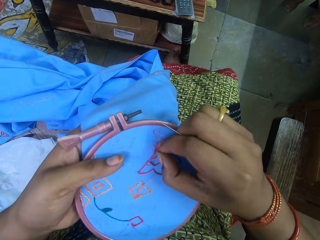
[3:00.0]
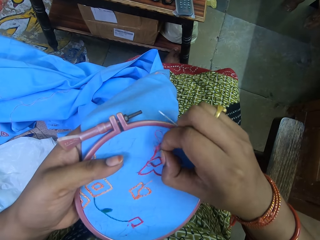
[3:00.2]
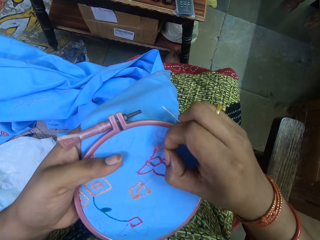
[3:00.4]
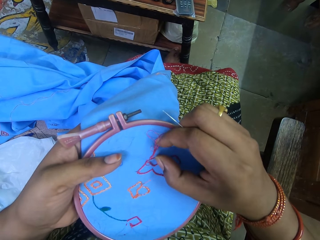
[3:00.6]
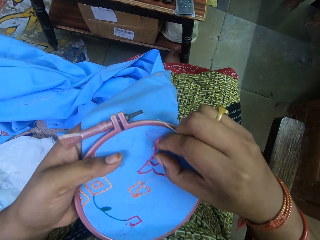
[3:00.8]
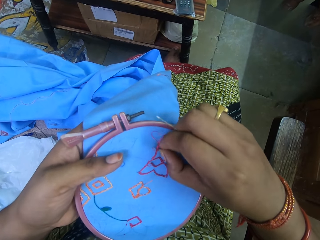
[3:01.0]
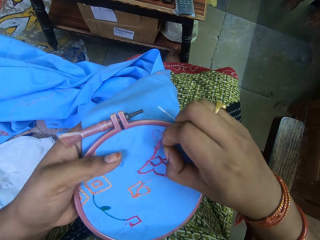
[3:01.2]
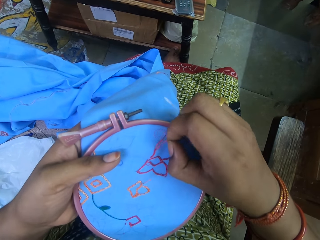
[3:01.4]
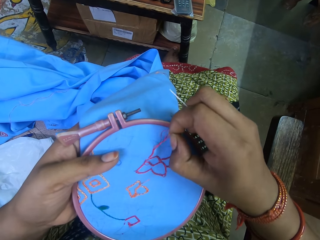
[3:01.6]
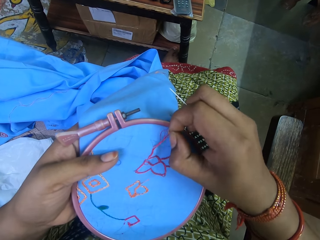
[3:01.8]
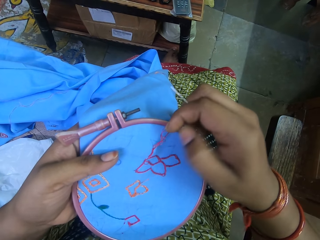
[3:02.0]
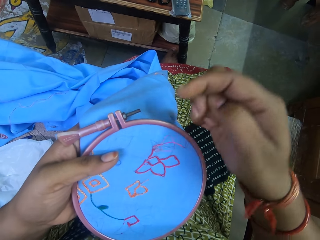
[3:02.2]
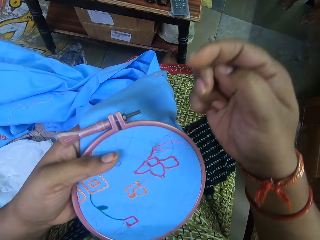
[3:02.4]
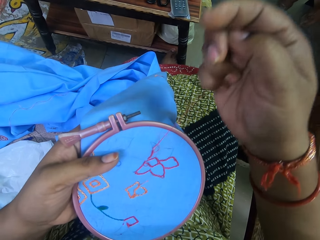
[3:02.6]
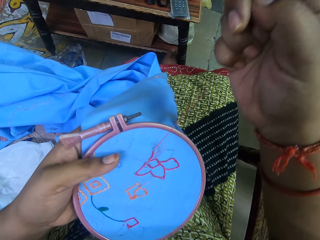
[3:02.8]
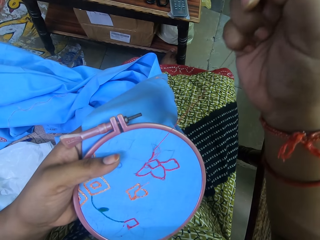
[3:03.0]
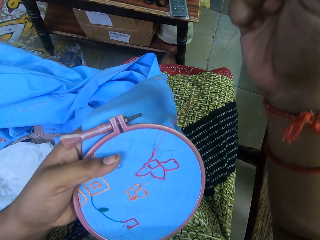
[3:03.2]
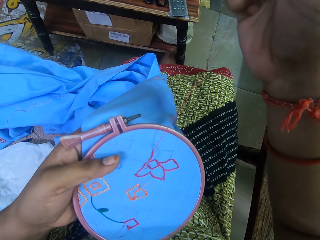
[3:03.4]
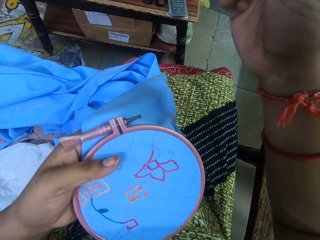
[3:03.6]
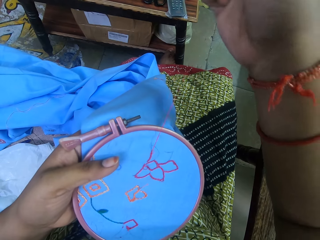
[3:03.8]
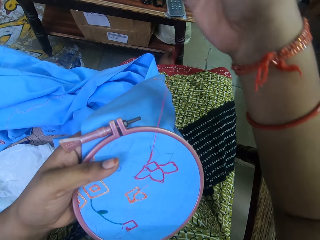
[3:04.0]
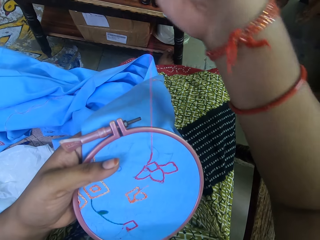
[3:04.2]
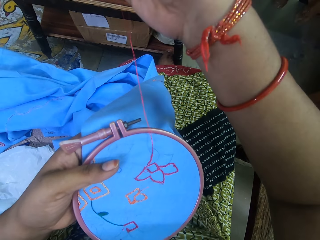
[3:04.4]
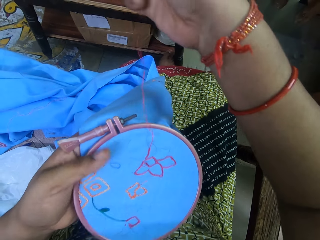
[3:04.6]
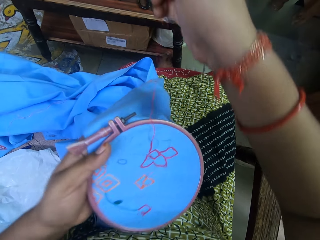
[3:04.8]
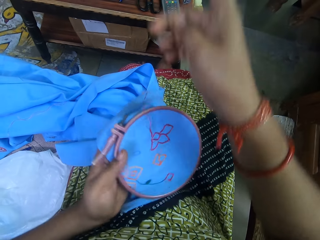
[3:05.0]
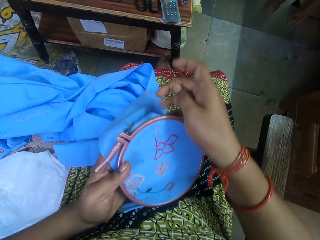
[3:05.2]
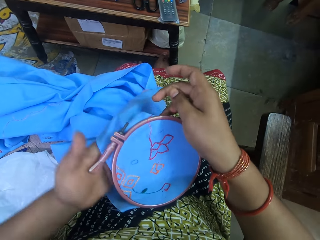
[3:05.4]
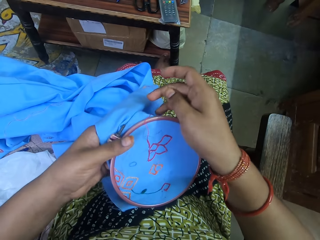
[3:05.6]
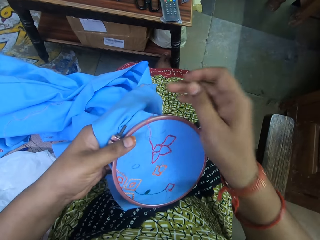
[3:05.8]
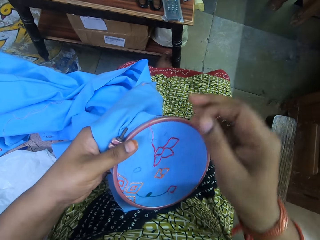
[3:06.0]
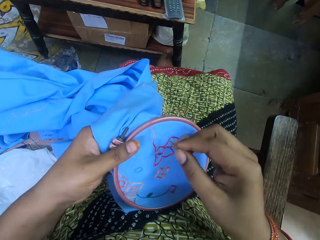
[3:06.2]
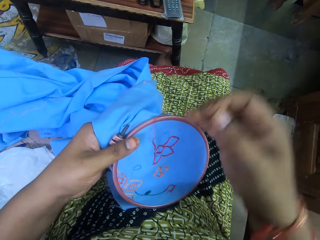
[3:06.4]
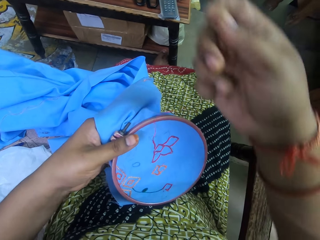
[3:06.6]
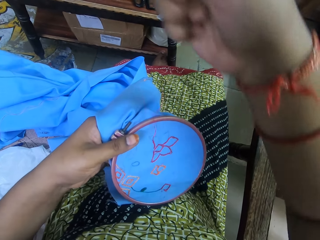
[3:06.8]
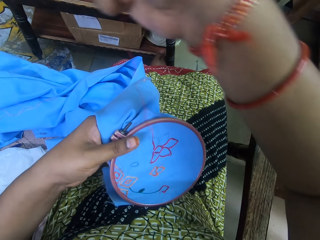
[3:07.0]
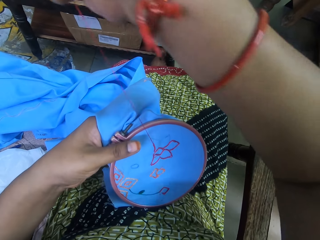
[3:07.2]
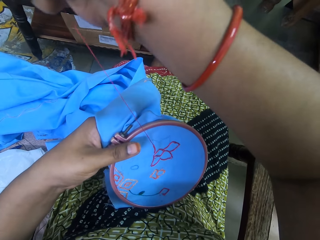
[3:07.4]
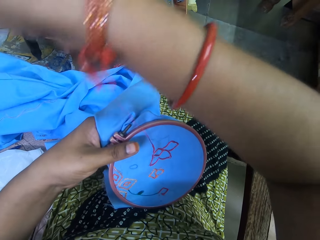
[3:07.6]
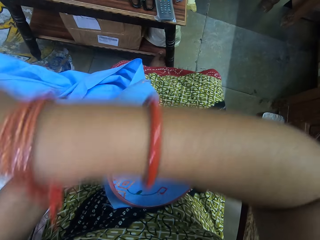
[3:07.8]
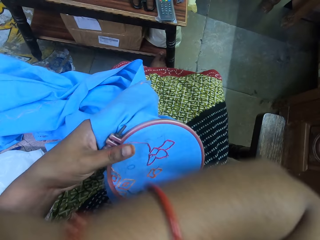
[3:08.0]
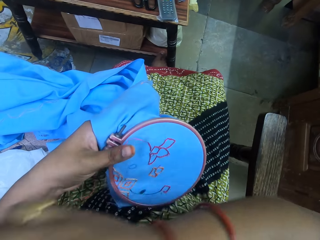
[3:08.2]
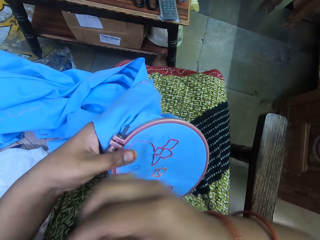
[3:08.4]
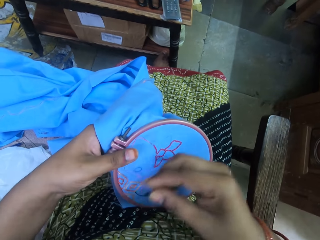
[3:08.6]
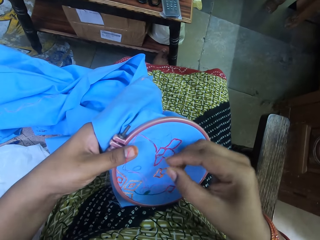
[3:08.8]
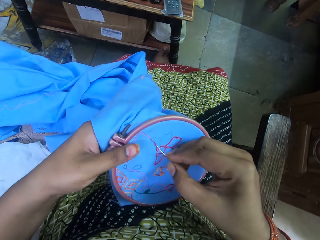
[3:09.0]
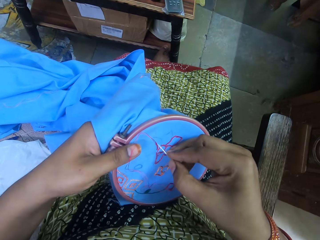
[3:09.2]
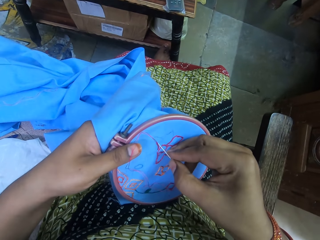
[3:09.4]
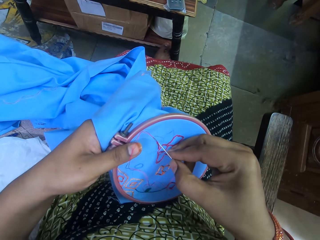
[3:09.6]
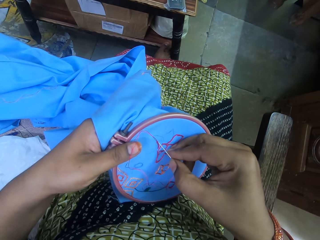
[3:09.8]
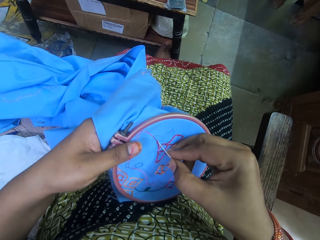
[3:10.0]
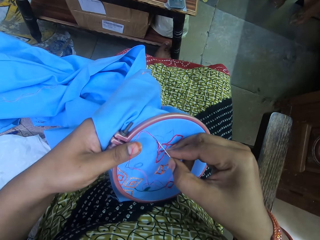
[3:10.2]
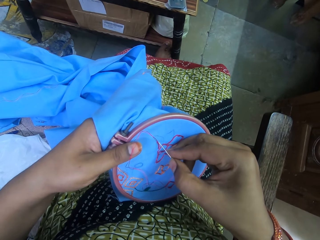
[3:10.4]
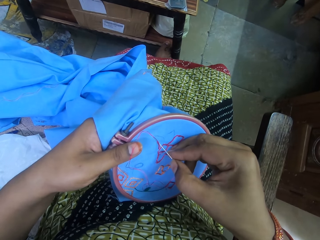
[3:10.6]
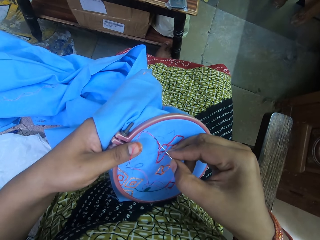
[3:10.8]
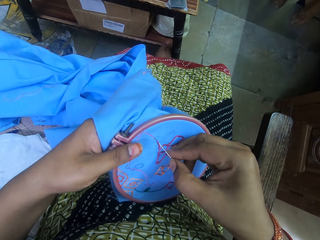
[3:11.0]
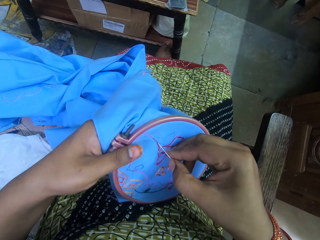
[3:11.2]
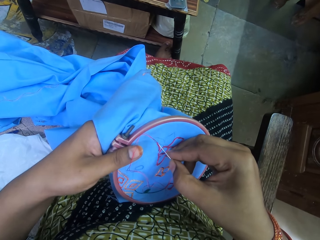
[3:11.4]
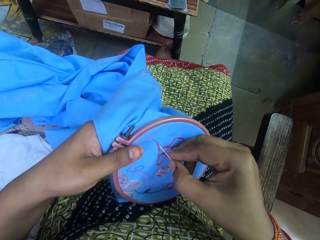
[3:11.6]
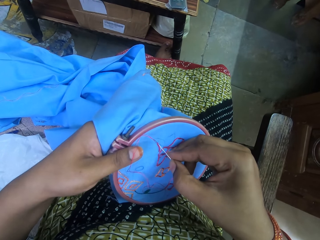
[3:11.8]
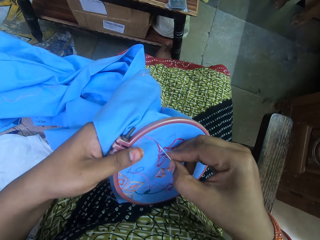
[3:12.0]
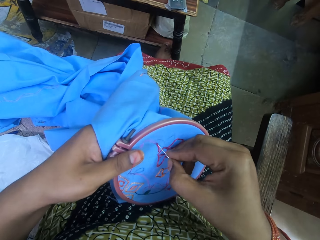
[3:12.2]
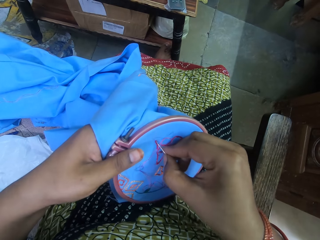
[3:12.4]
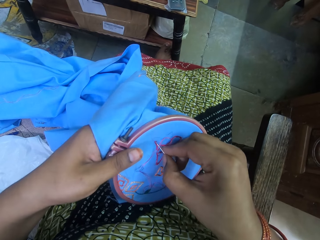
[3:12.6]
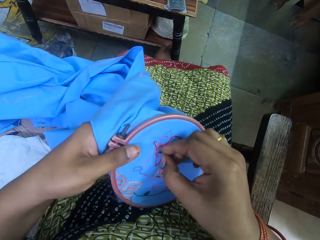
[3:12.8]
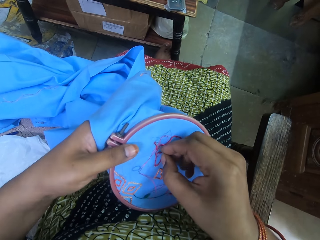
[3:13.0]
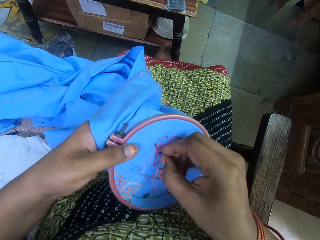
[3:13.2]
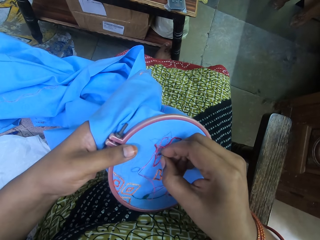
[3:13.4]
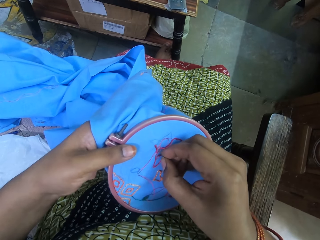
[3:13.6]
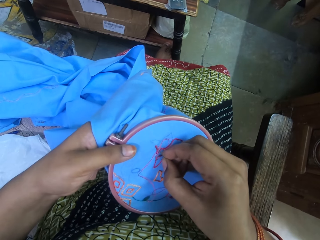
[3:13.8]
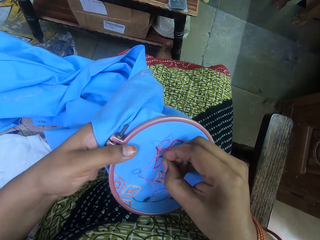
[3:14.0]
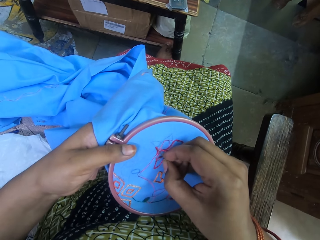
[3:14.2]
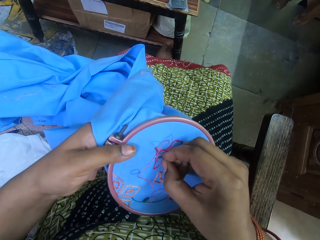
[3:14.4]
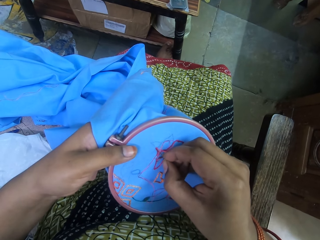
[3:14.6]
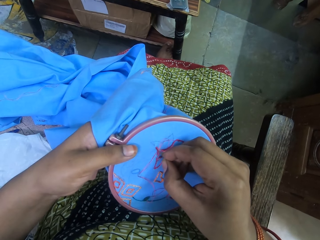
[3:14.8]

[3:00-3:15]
The camera wearer places the embroidery clip on her lap with her left hand. She pulls the needle and thread with her right hand. She inserts the needle into the piece of cloth with her right hand.

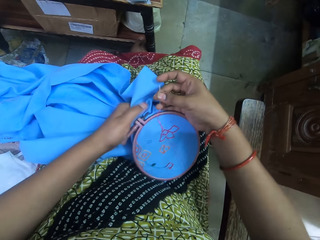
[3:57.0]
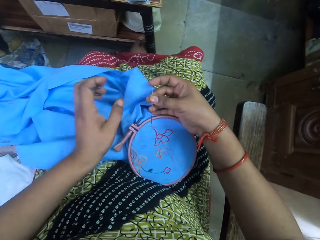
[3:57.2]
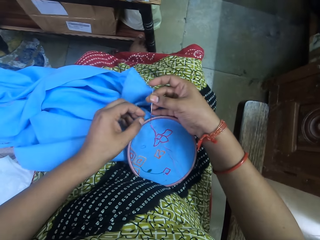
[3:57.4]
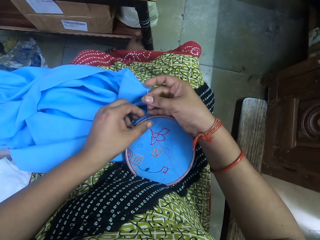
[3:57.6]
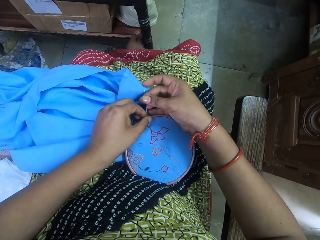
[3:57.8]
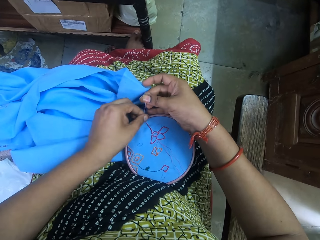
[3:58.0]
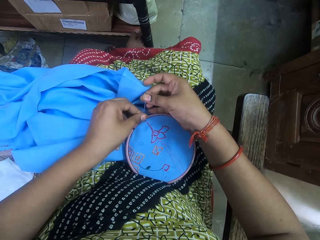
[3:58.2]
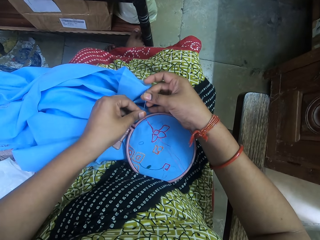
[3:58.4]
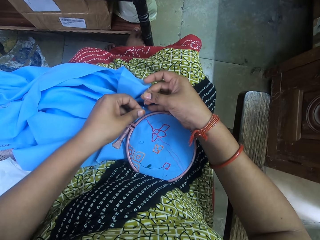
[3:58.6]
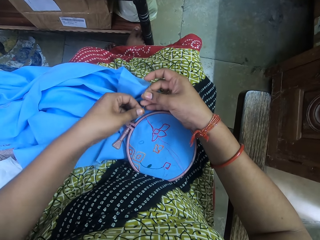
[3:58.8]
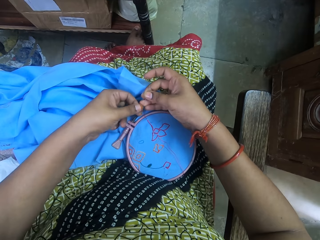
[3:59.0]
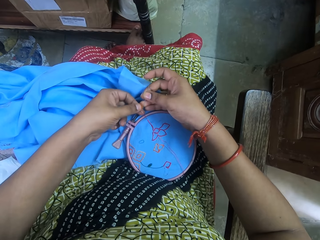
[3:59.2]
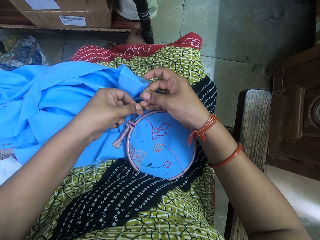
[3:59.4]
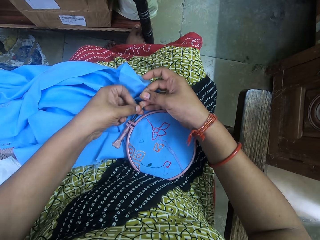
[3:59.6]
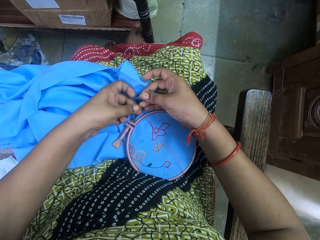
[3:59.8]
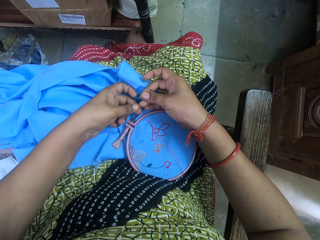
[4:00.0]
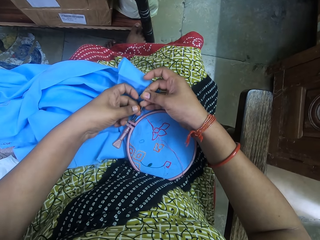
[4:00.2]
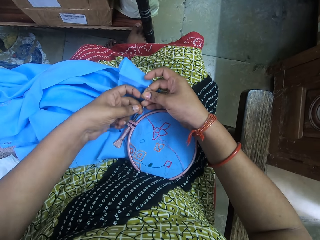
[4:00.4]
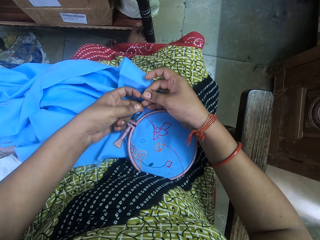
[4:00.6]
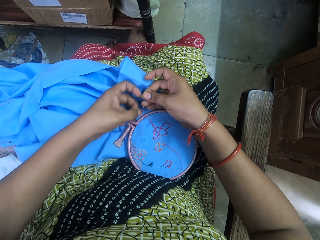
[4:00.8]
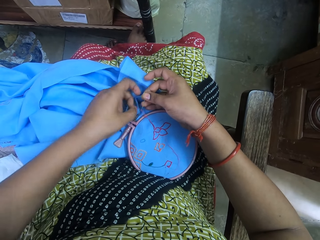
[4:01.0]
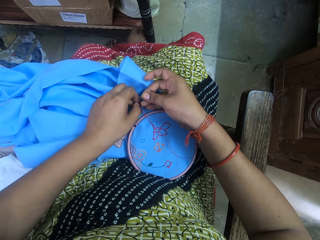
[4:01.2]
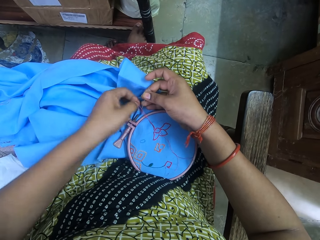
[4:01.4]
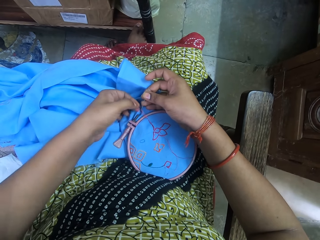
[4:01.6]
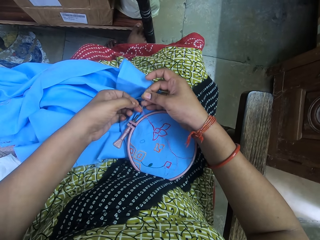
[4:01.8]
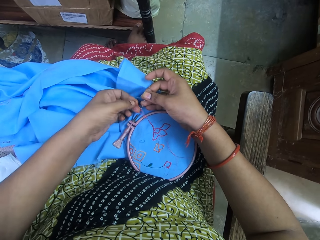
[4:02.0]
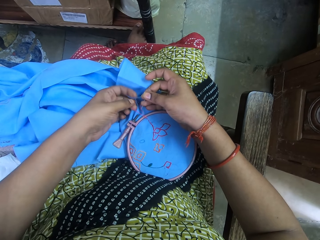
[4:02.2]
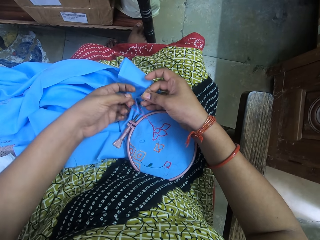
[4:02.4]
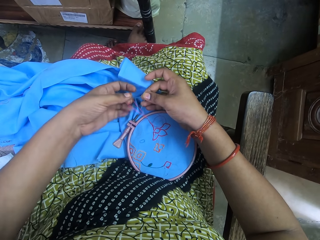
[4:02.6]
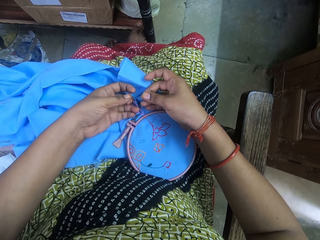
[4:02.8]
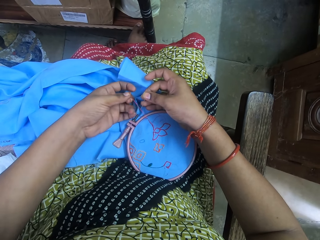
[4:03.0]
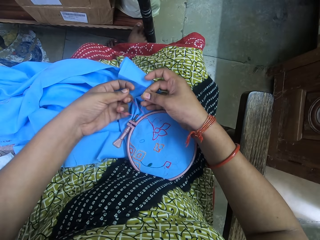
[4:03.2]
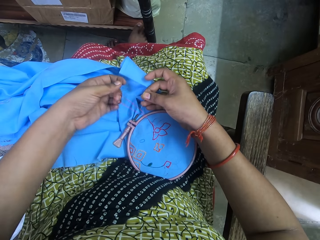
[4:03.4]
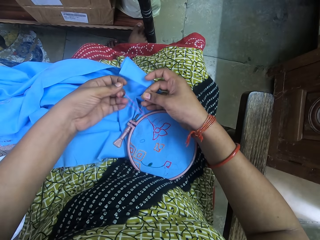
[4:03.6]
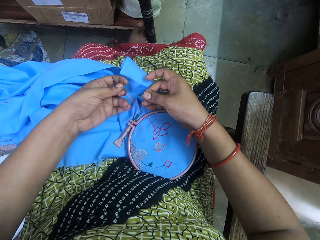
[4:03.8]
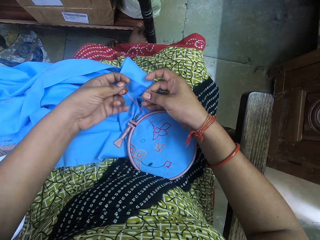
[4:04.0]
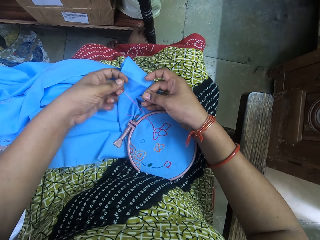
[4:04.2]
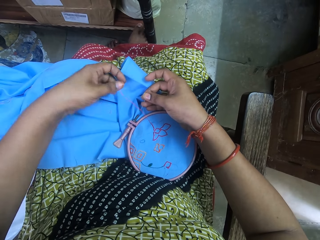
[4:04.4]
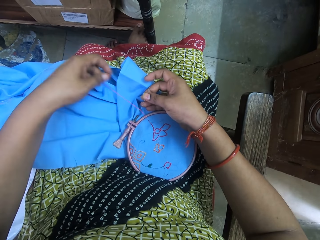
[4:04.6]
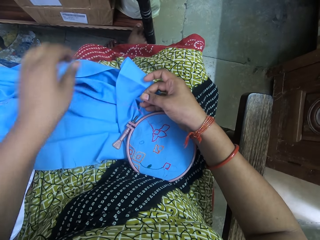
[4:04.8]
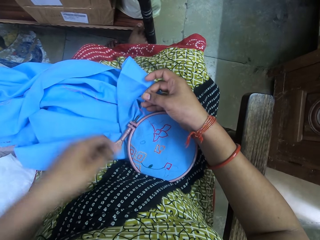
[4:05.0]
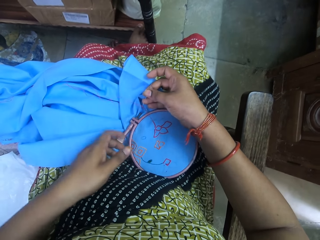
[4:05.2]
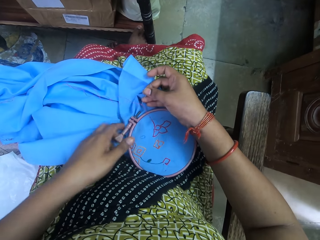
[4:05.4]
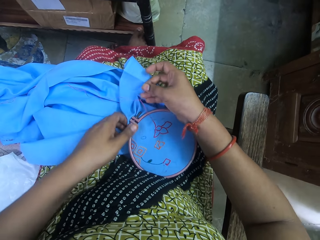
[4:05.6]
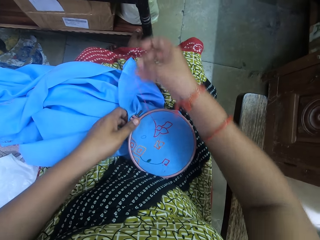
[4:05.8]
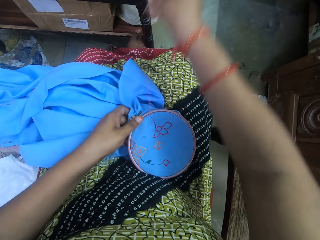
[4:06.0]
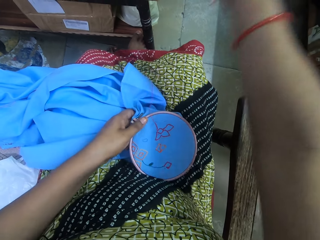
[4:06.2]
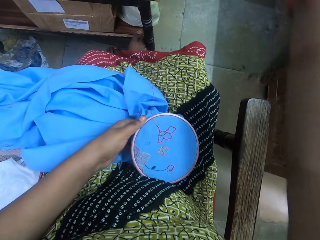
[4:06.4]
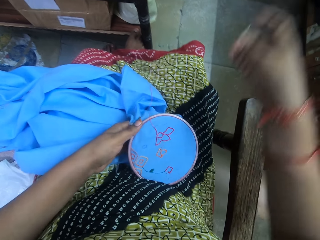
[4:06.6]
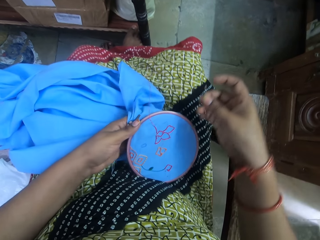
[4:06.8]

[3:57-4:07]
The camera wearer places the embroidery clip on her lap with her left hand. She pulls out the thread from the piece of cloth in the embroidery clip with her left hand. She pulls the needle from the thread. She holds the embroidery clip with her left hand.
